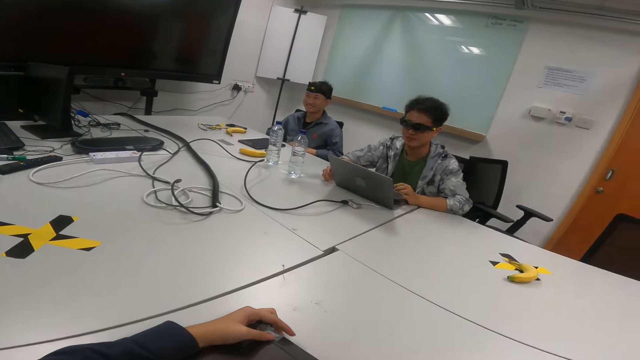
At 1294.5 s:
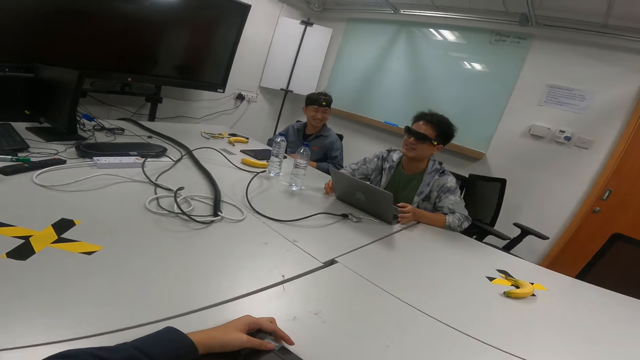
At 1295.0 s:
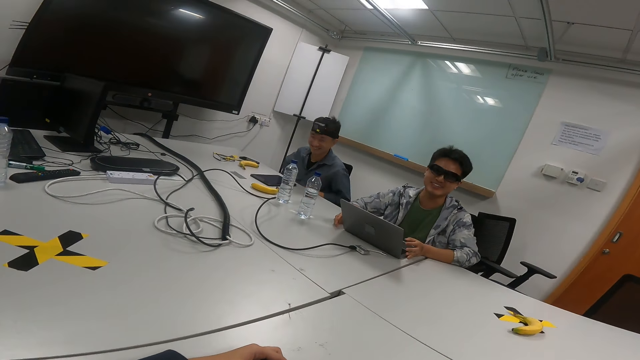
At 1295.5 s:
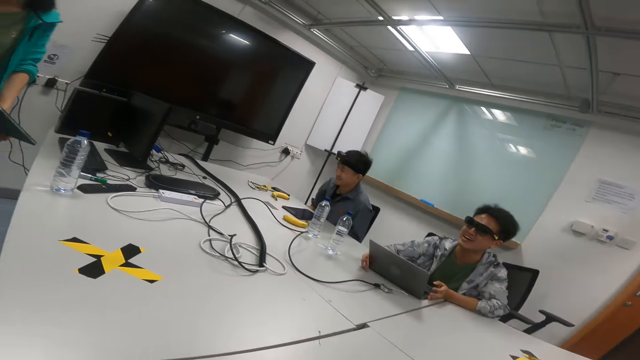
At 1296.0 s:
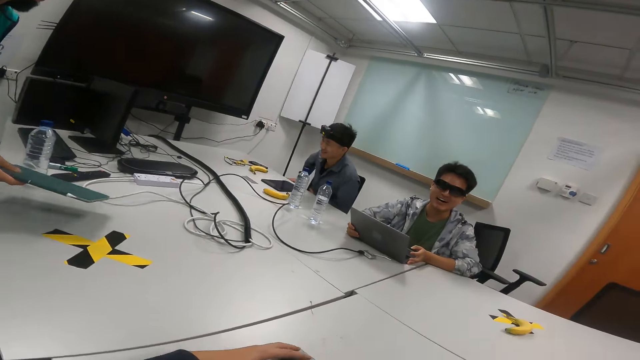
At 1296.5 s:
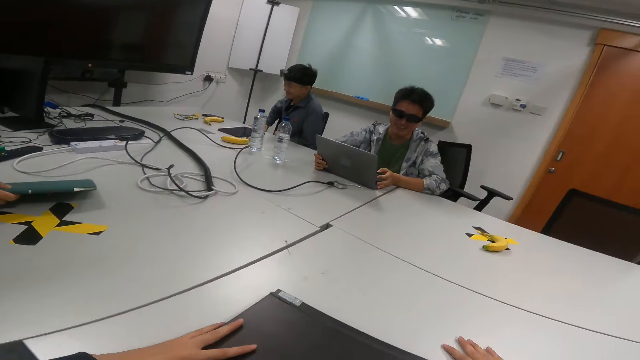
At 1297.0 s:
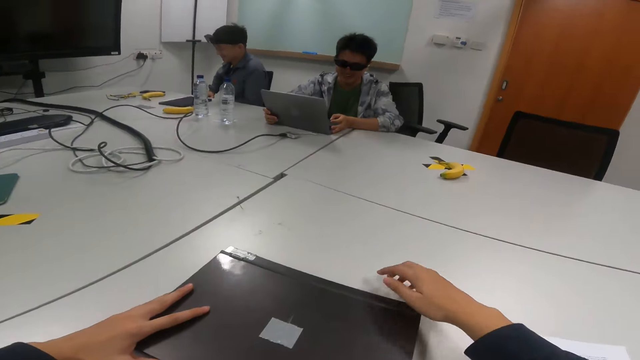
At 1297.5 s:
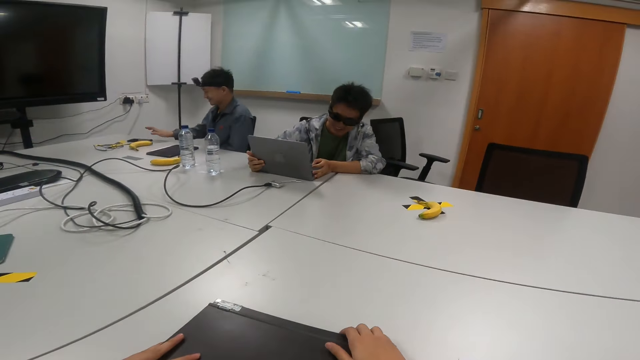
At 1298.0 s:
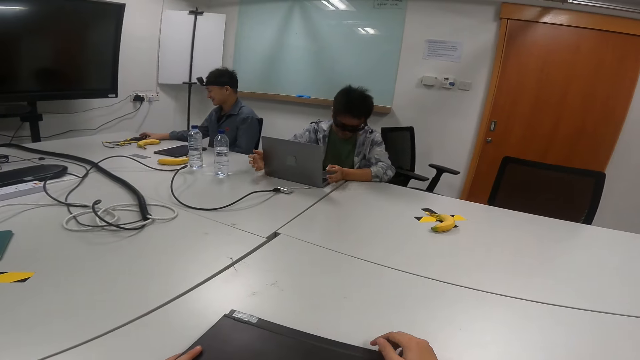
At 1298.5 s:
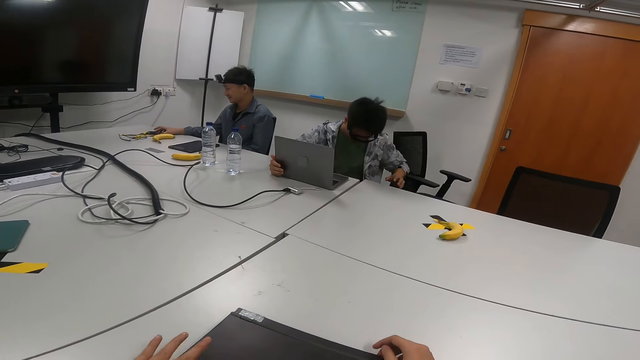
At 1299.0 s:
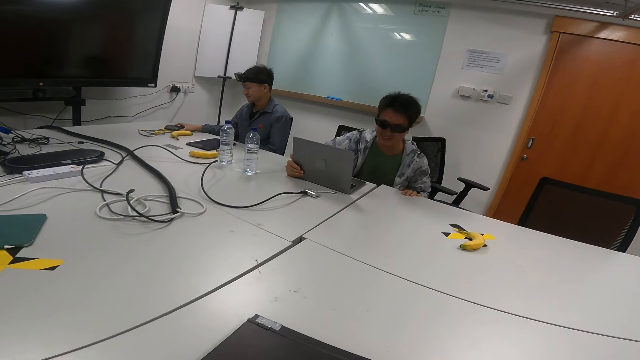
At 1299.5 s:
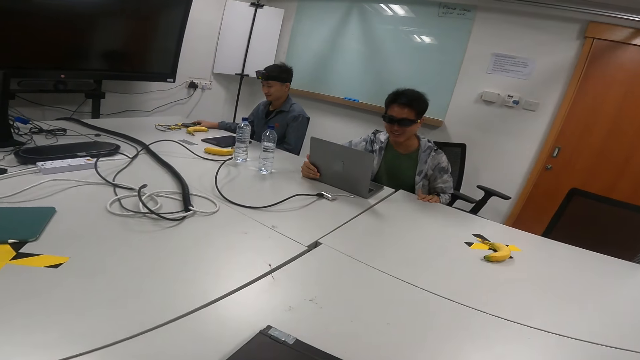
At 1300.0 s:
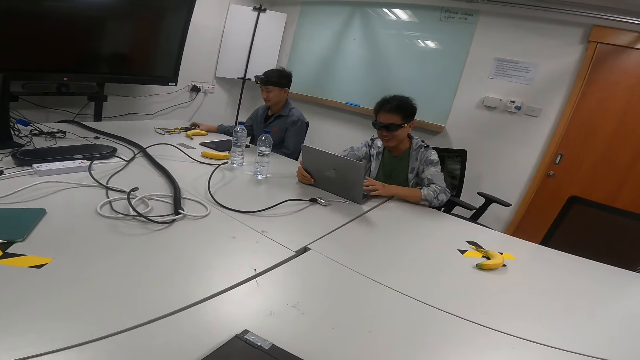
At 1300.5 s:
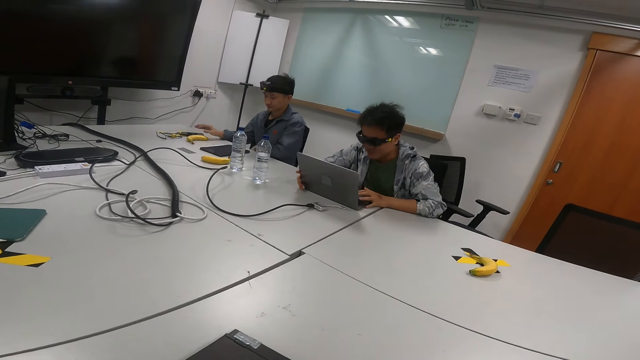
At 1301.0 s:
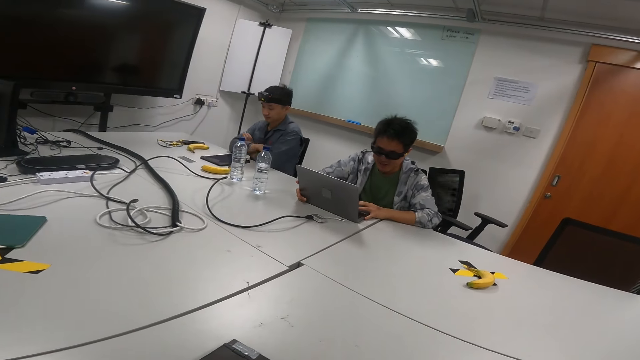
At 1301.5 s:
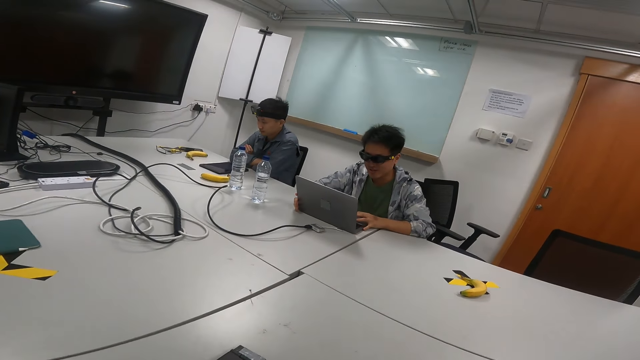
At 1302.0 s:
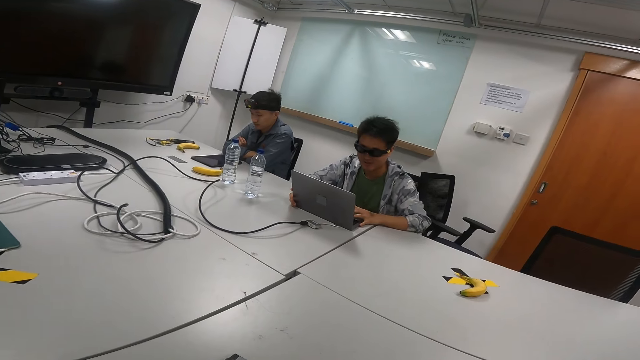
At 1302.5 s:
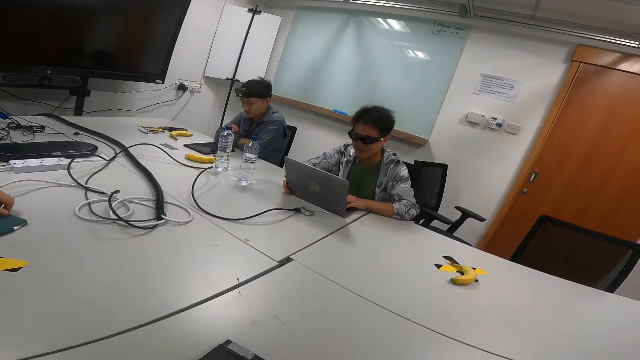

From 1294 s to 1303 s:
A person puts the water bottle on the table. Another person talks in the meeting room. The first person puts the tablet on the table. The second person talks with gestures in the meeting room.

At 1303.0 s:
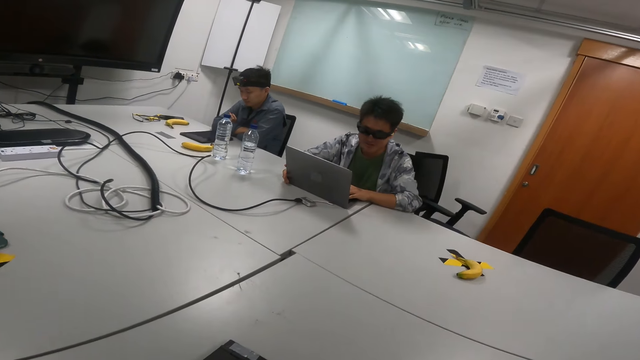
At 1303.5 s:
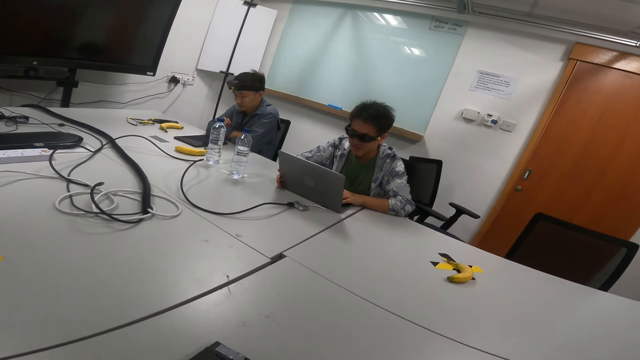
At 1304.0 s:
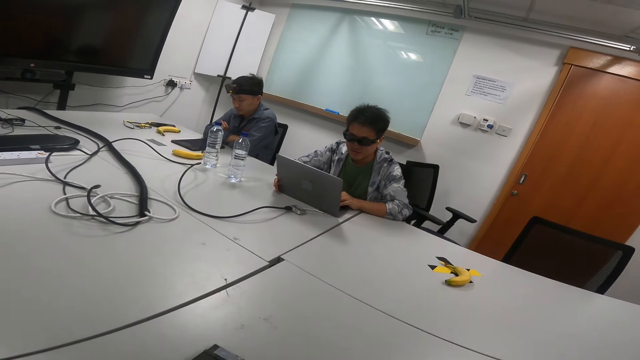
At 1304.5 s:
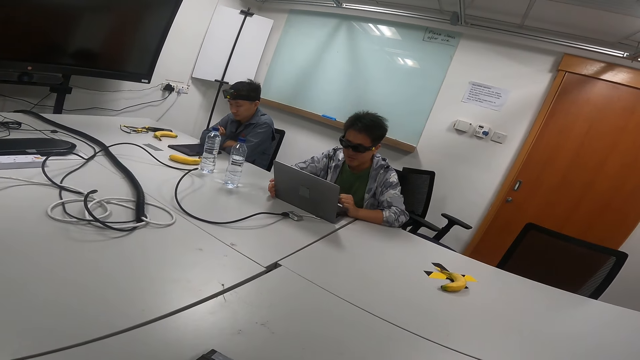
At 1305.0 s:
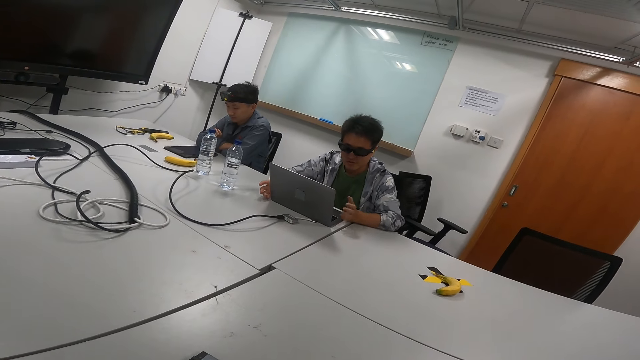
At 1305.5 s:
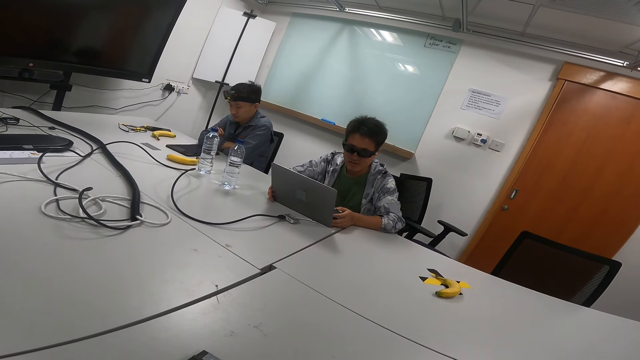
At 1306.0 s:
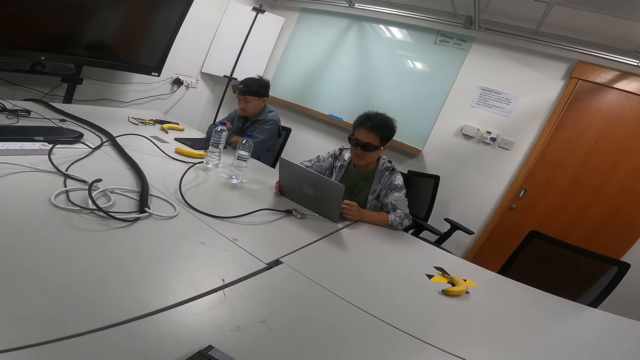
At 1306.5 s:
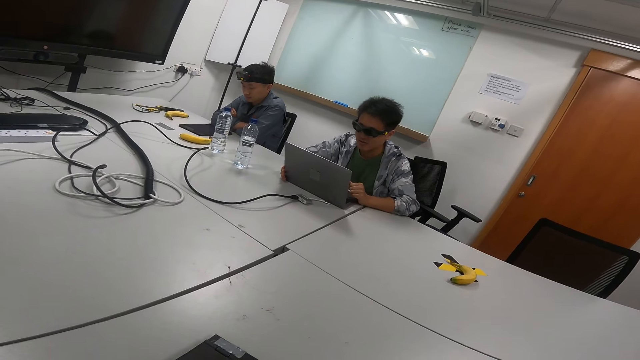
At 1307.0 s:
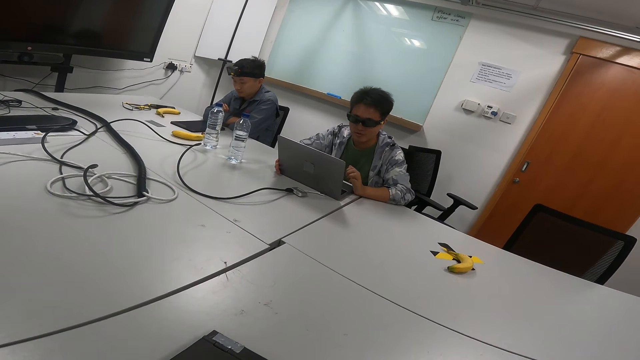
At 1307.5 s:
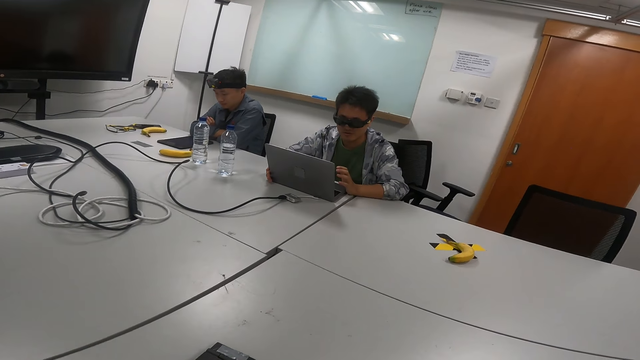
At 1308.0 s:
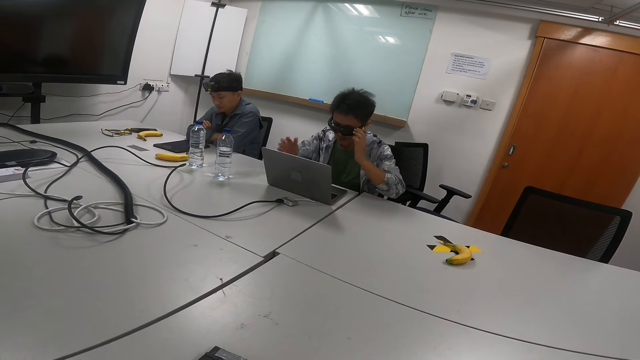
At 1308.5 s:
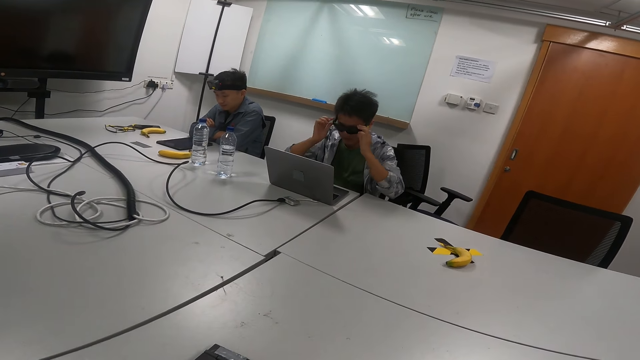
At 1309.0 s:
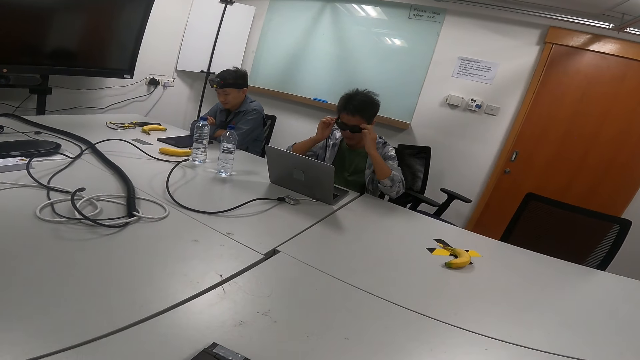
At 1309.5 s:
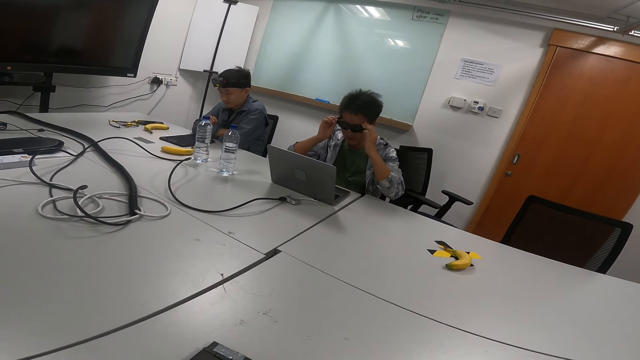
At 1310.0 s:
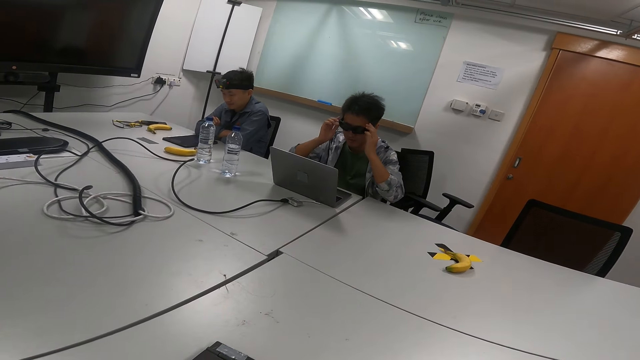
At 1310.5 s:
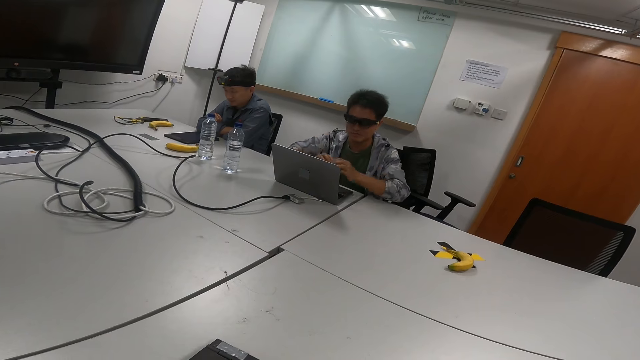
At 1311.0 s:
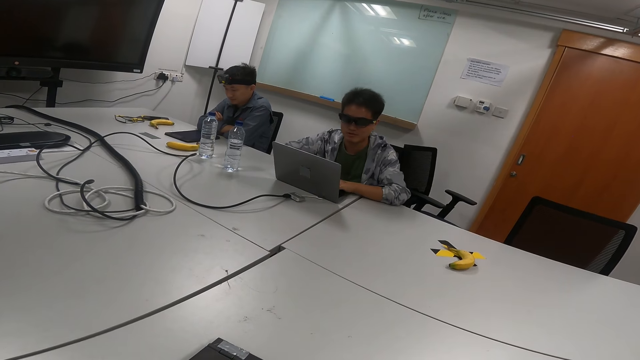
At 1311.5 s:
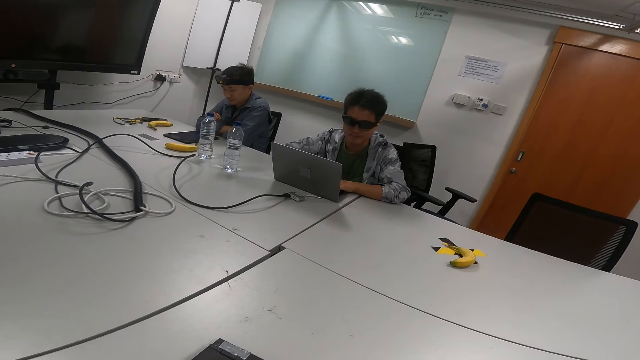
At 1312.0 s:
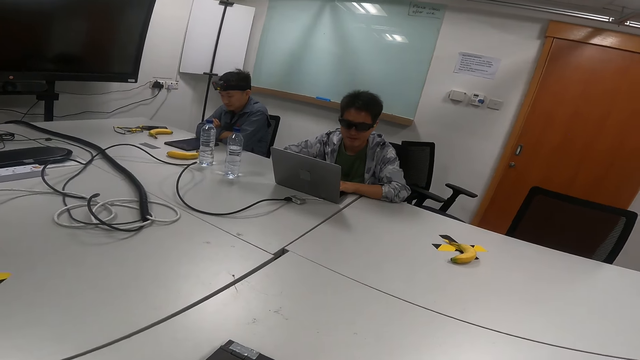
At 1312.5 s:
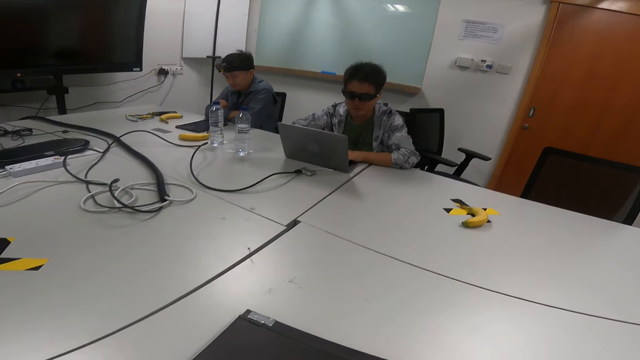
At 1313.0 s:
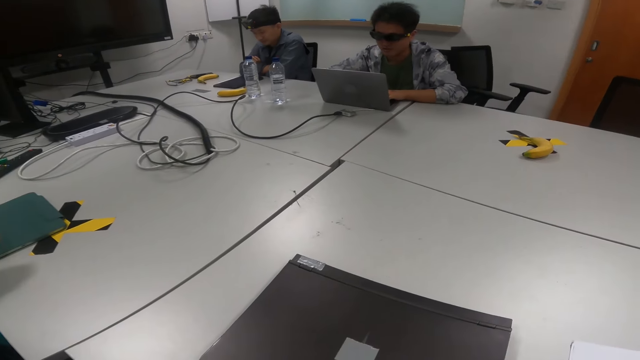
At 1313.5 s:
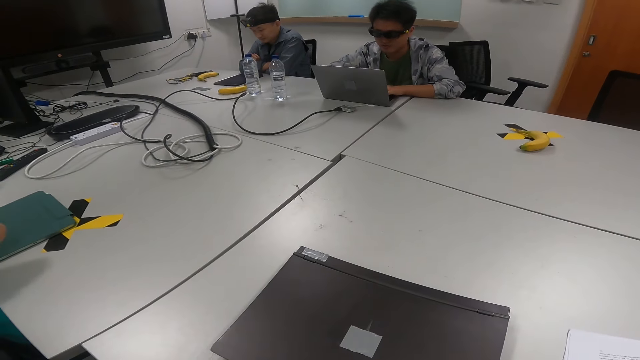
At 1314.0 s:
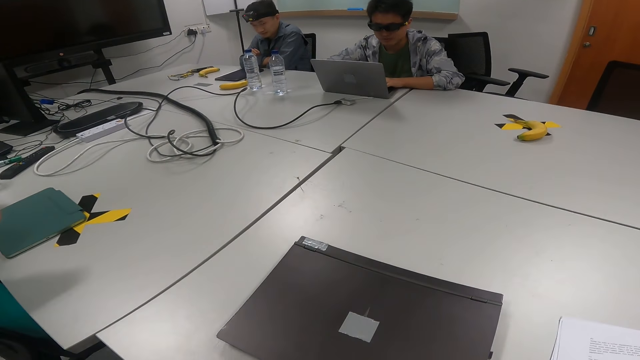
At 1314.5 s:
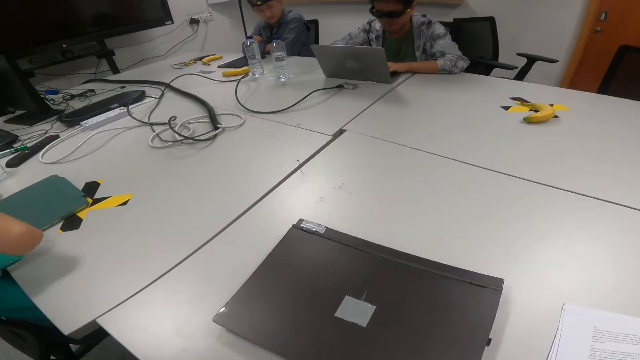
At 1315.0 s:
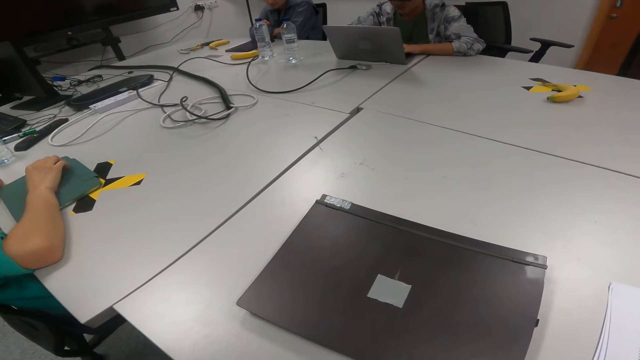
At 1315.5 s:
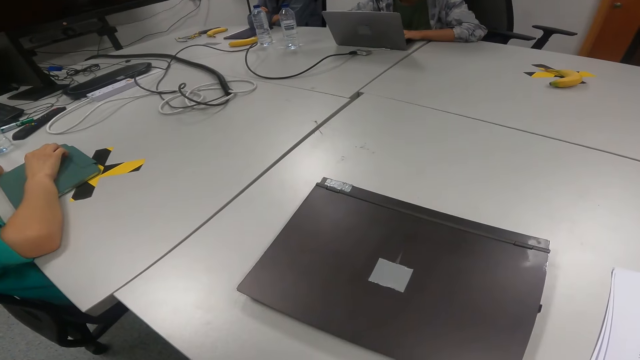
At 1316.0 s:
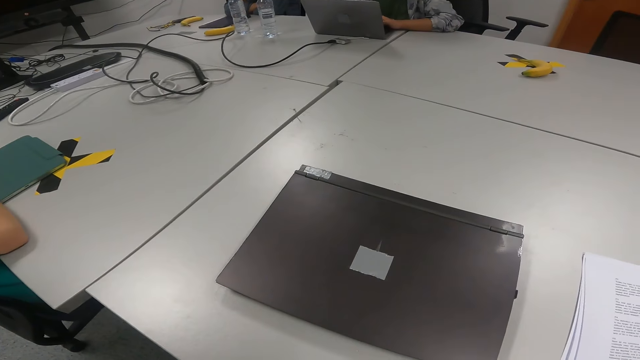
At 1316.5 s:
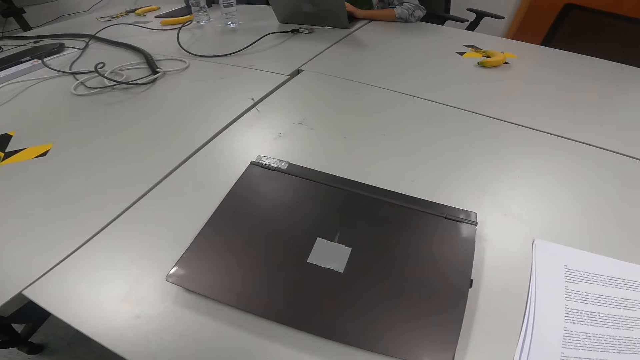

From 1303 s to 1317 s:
A person looks at the laptop. Another person holds the goggles and talks in a meeting room. The camera wearer looks at a third person.
